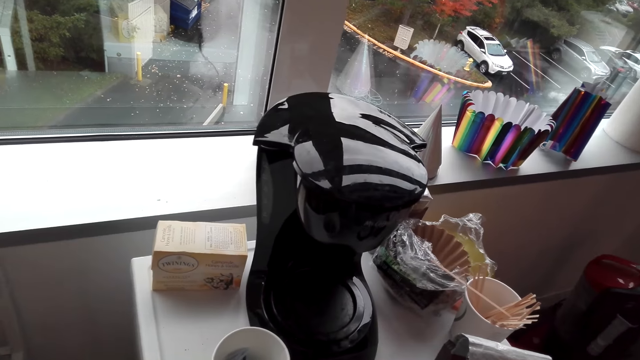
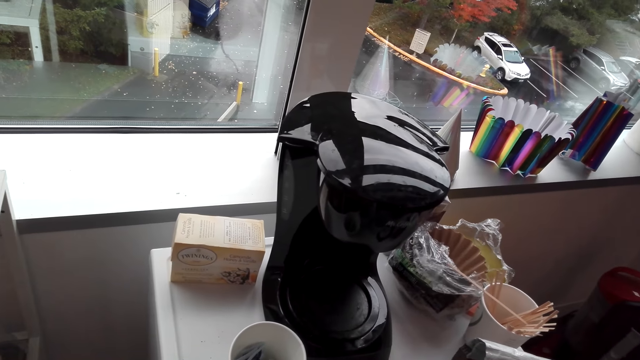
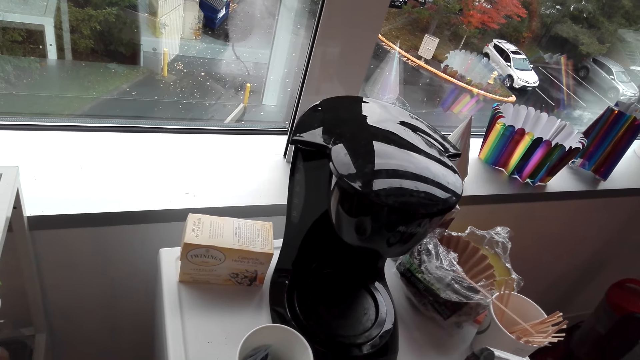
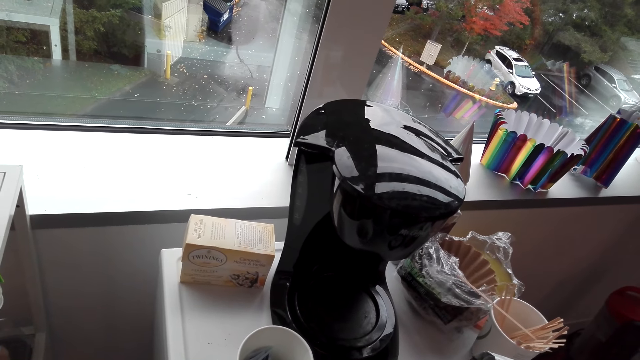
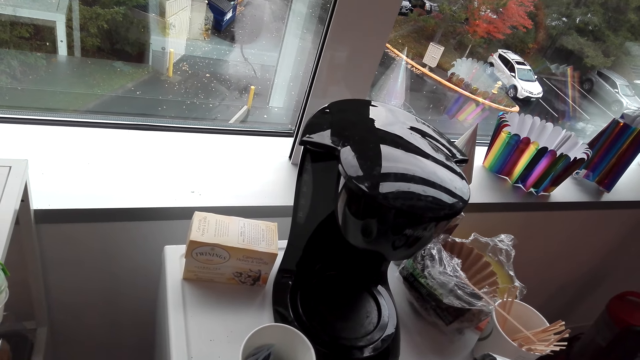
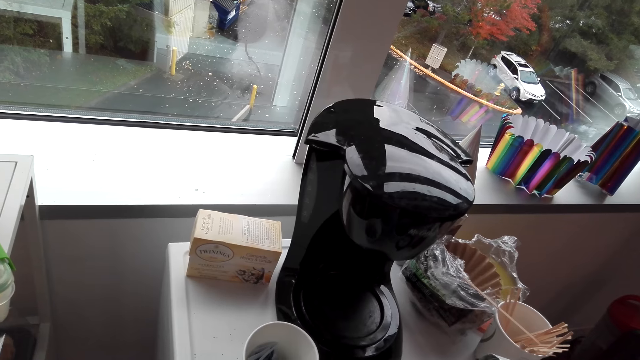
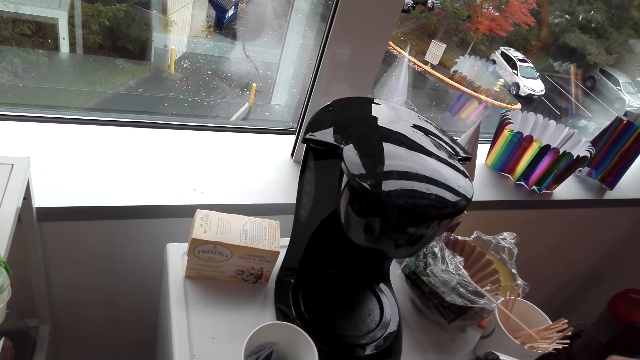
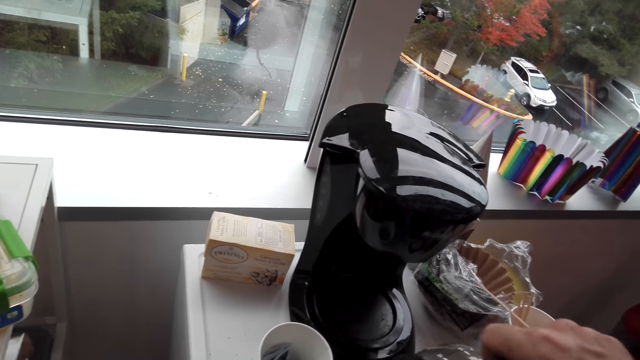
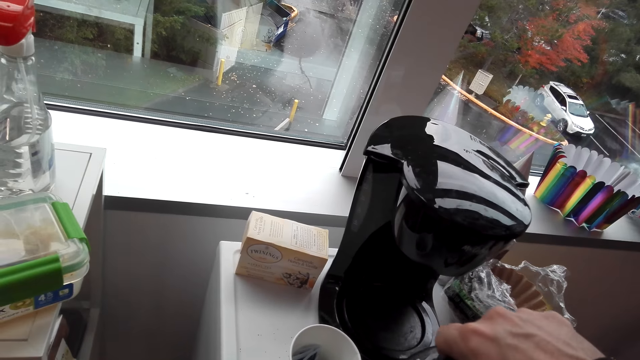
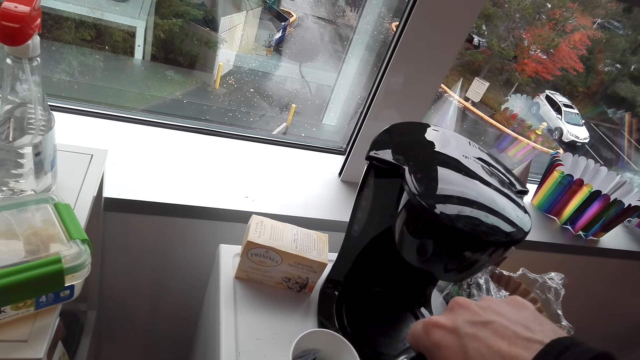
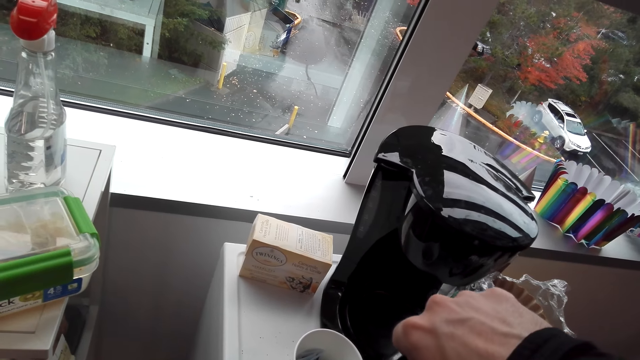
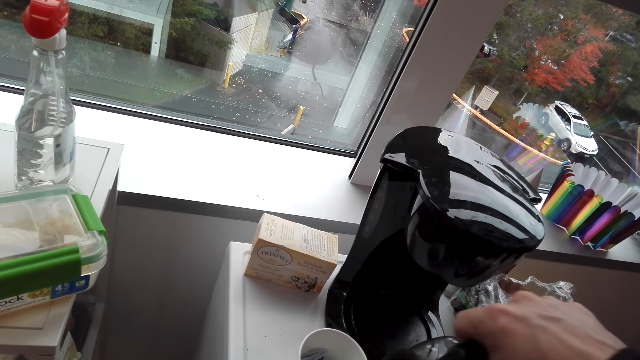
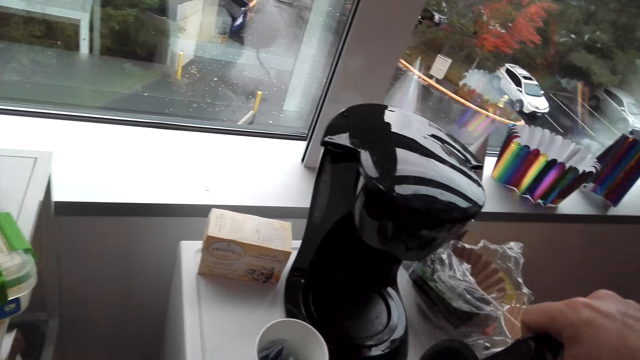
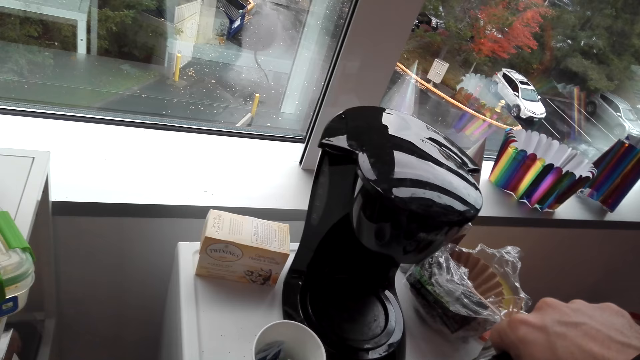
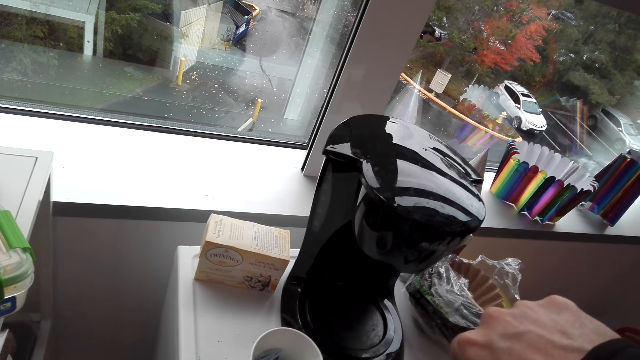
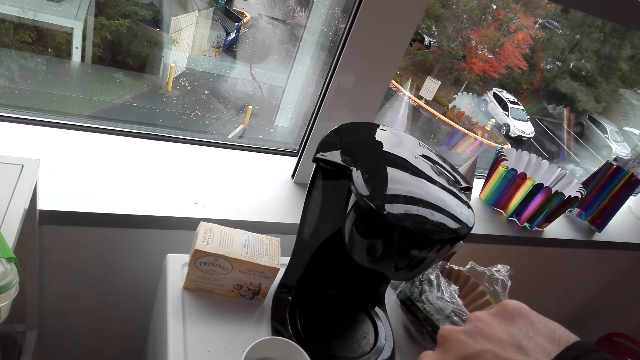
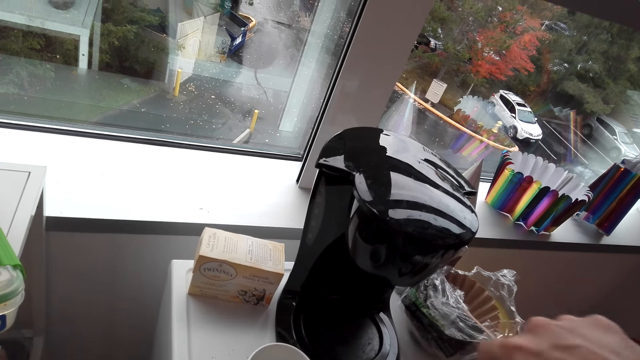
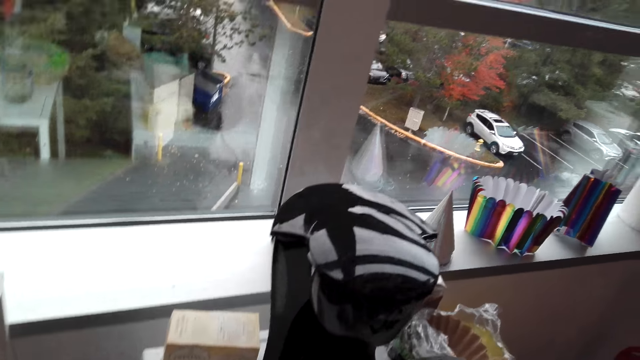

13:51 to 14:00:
The camera wearer pours coffee into a cup on the mini fridge.

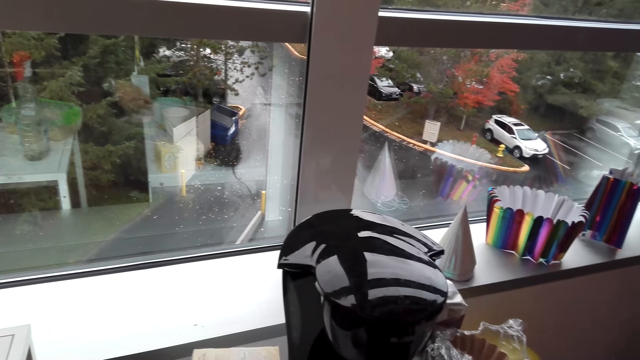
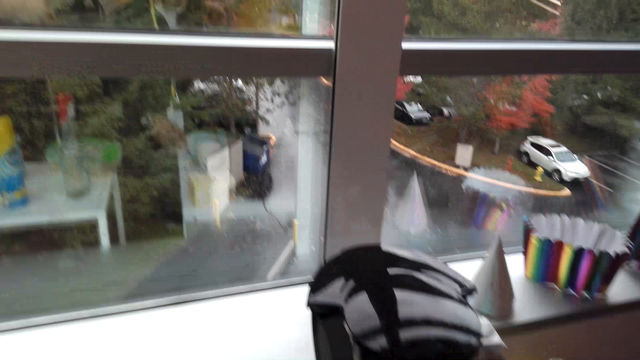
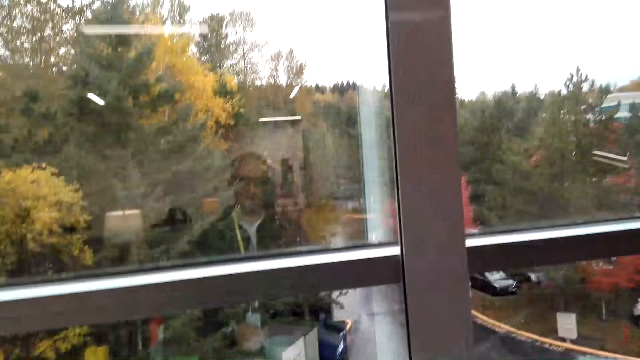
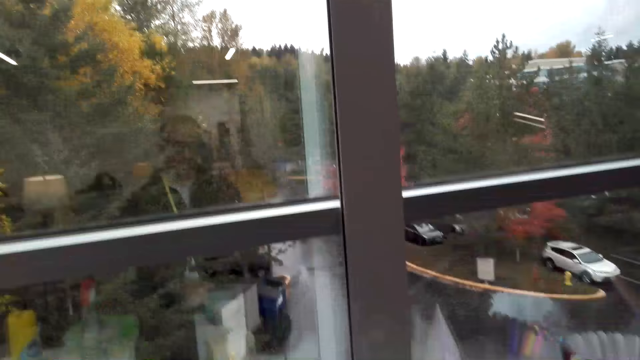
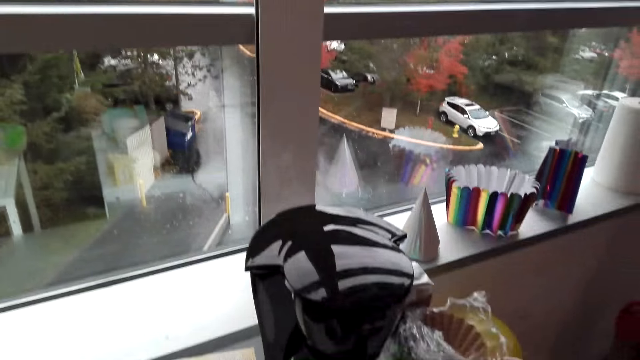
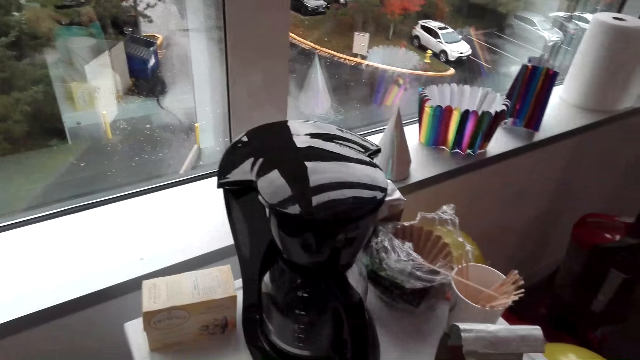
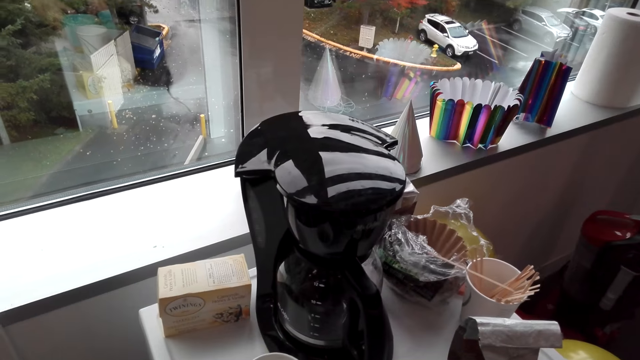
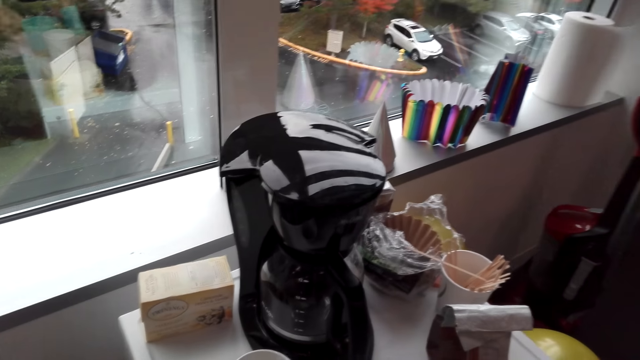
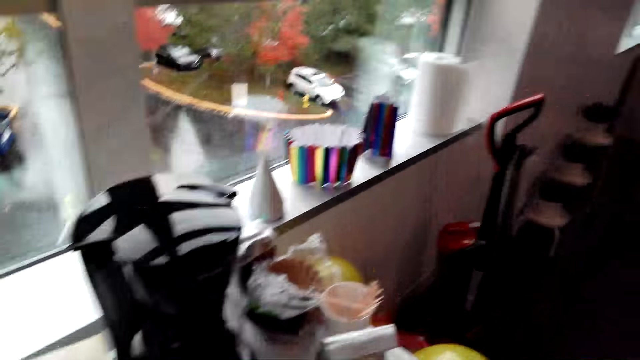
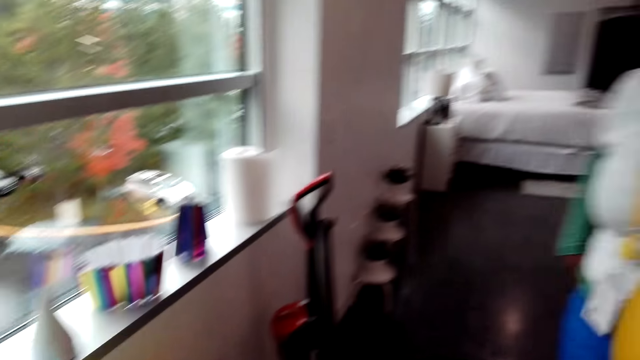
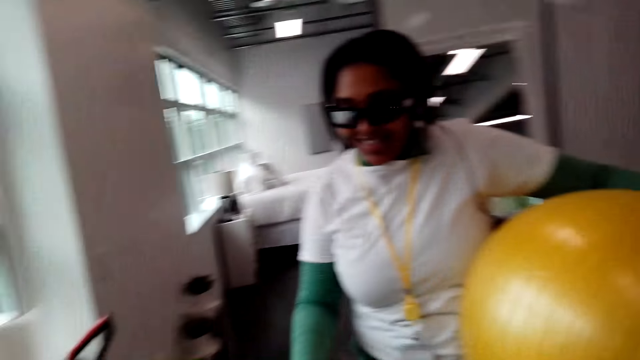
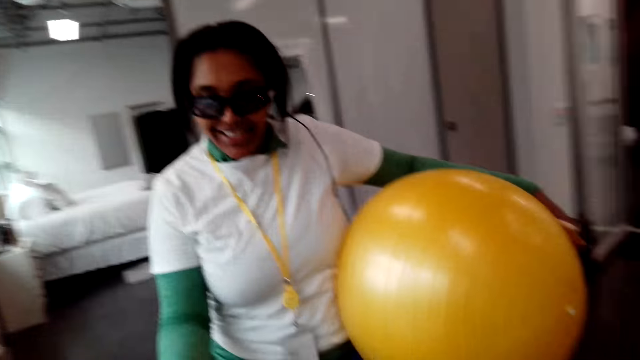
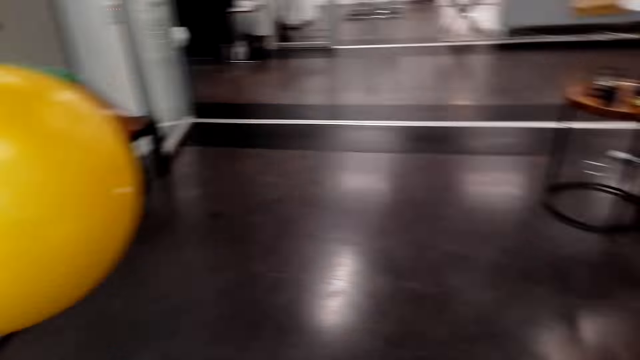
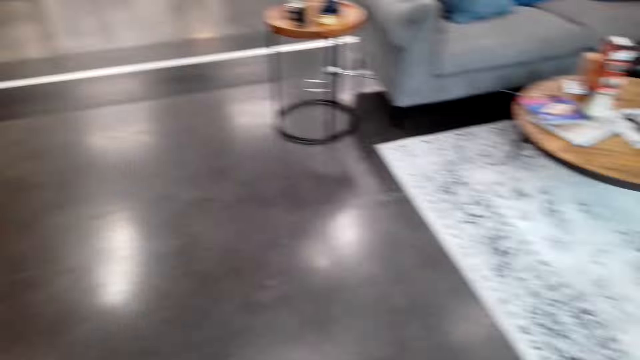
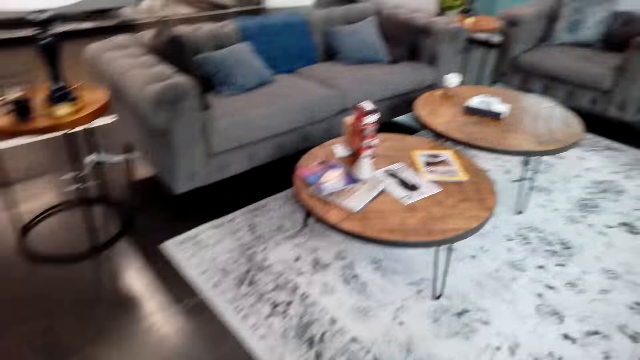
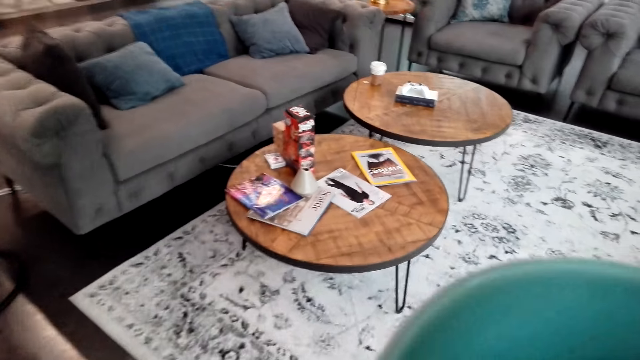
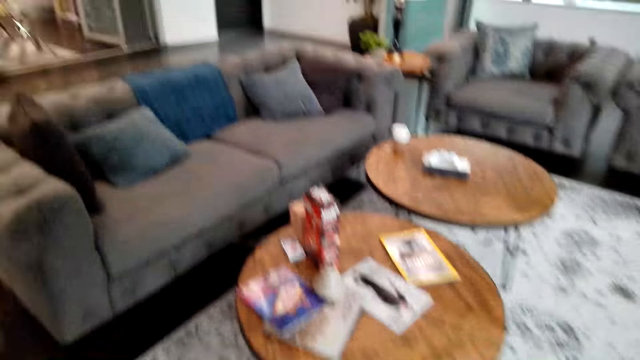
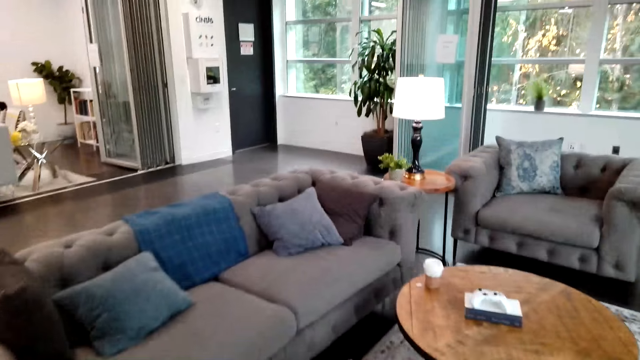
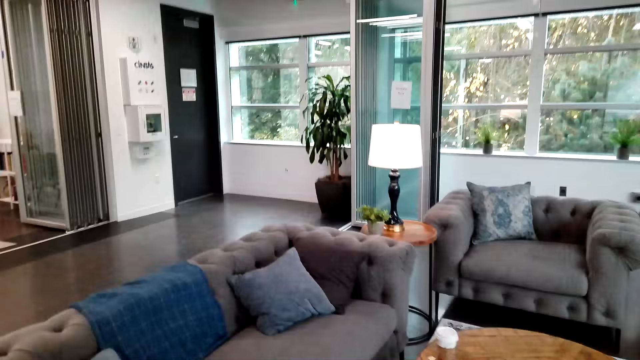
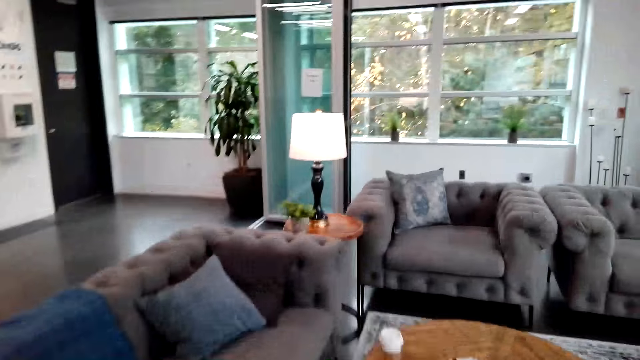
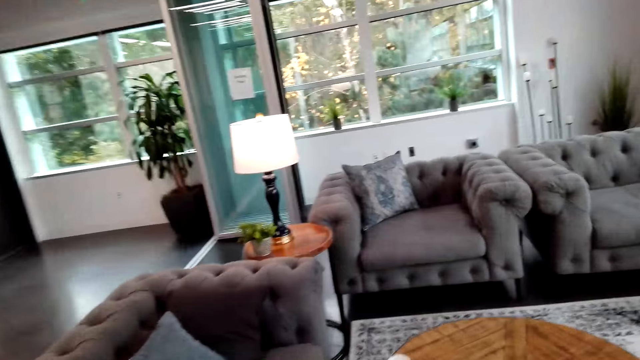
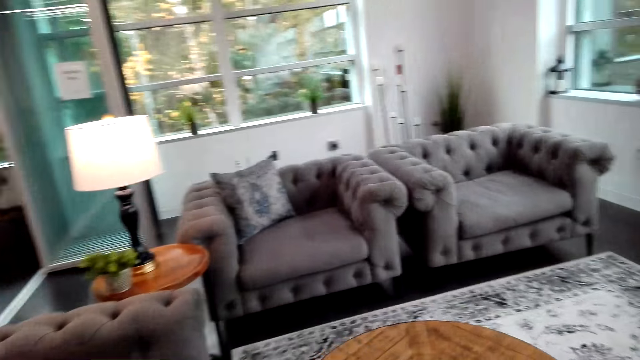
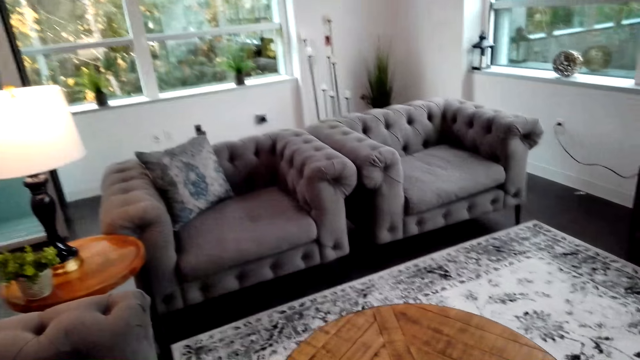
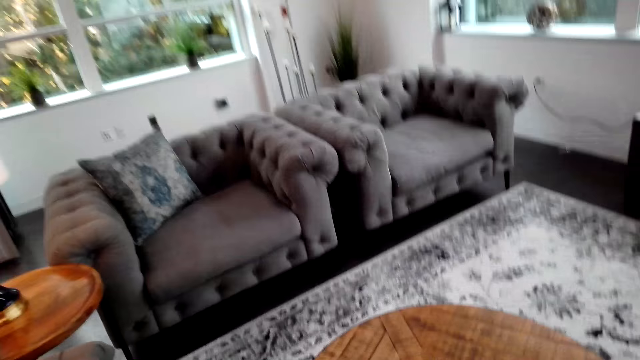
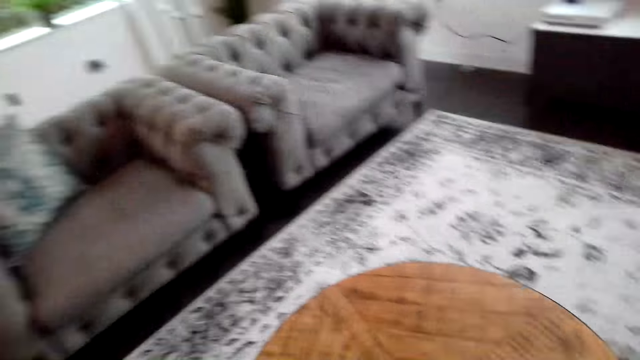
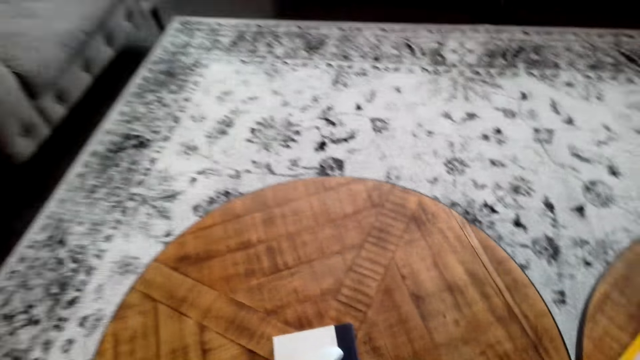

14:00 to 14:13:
The camera wearer puts the coffee pot on the coffee machine. A woman holds the ball with her arm next to the camera wearer. The woman takes a cup of coffee. The camera wearer walks in the house with a cup of coffee.
